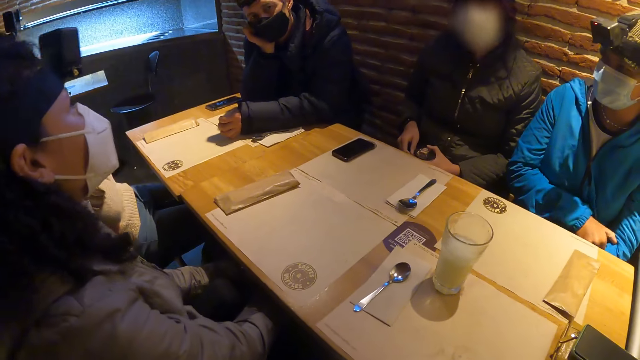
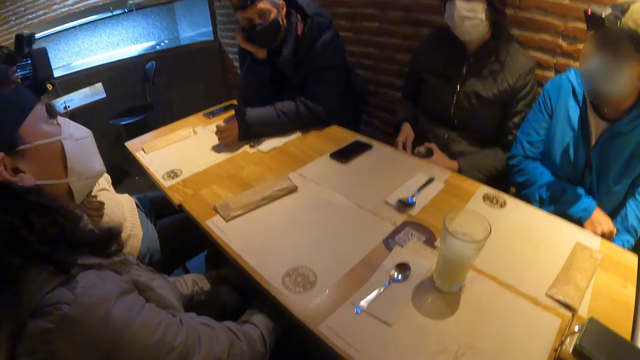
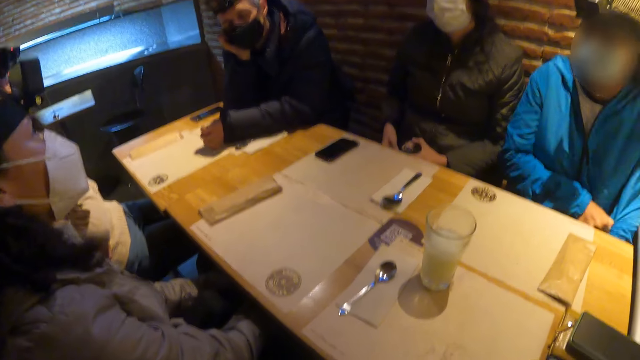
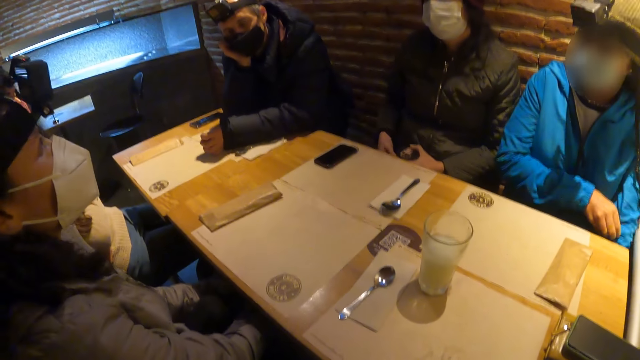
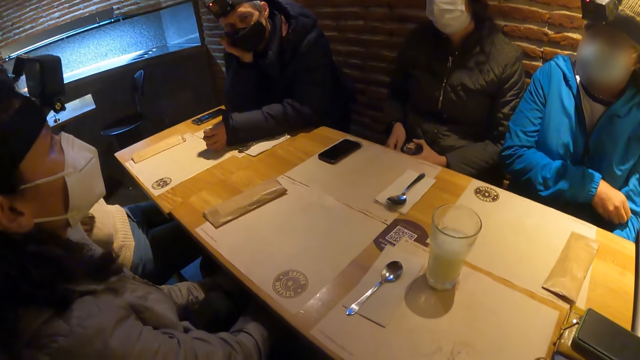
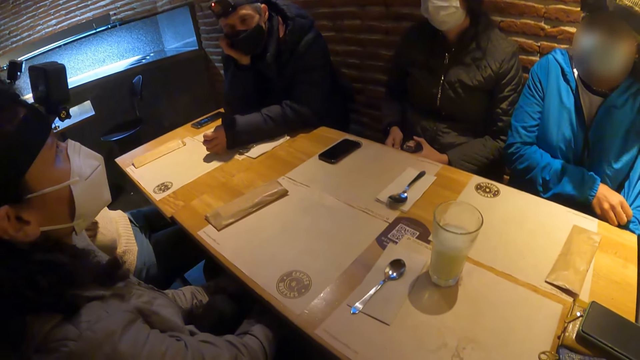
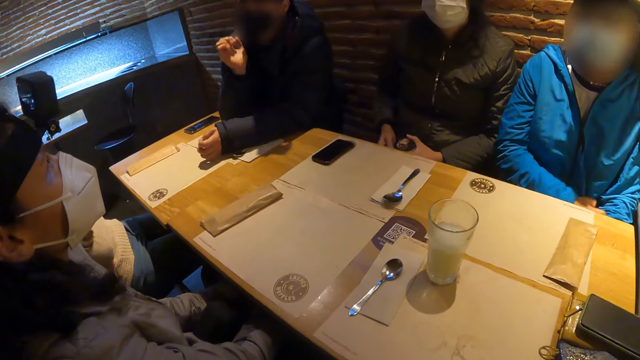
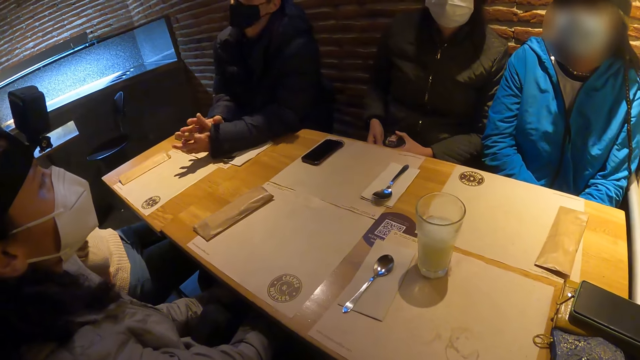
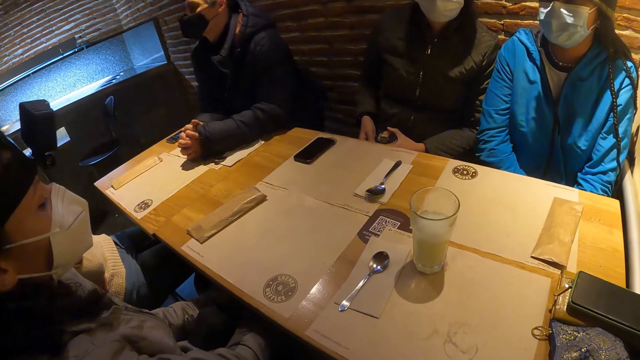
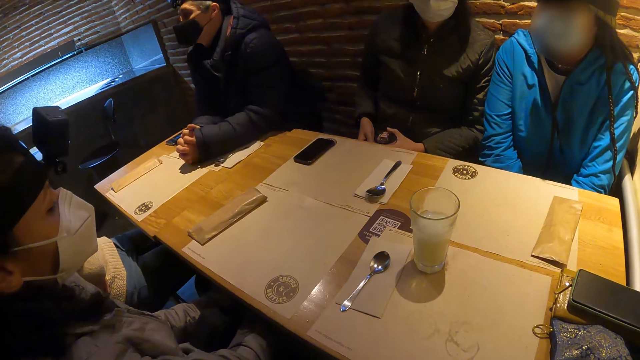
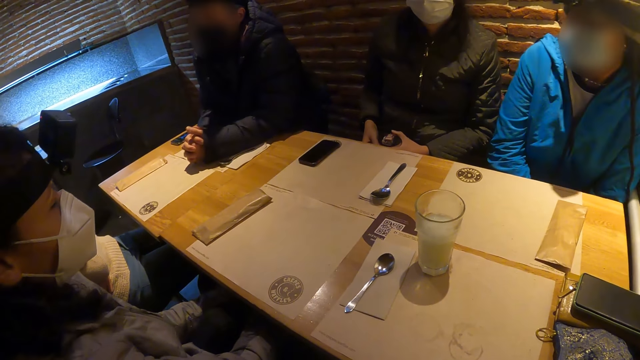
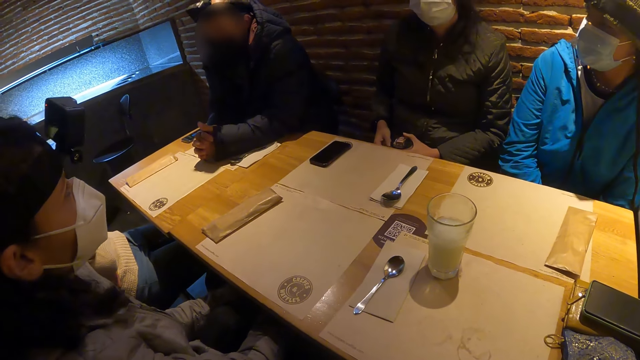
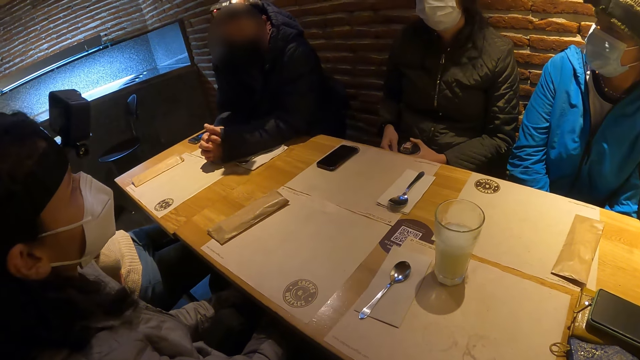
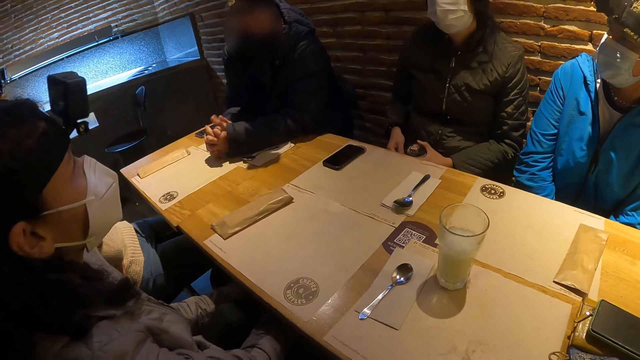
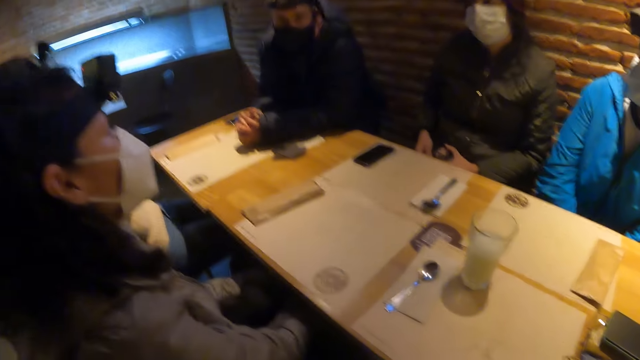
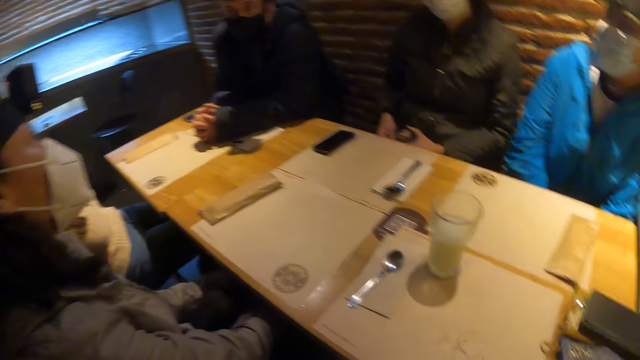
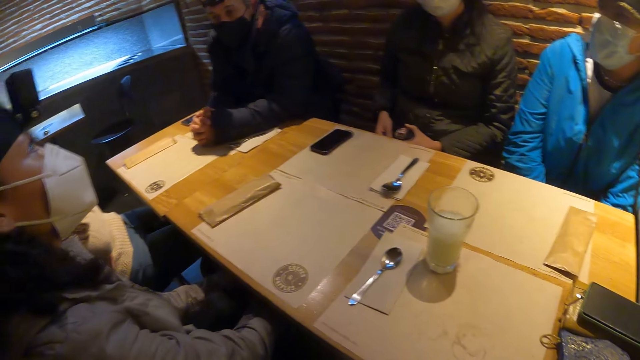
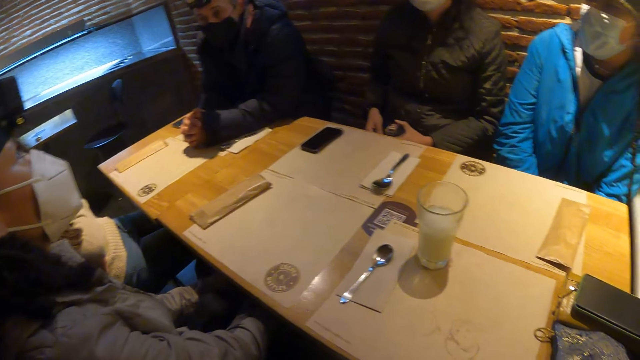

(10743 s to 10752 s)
A woman adjusts her cloth with her right hand. A man puts his hands together on the table.

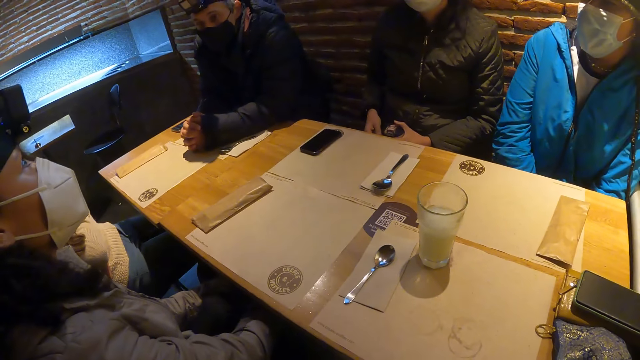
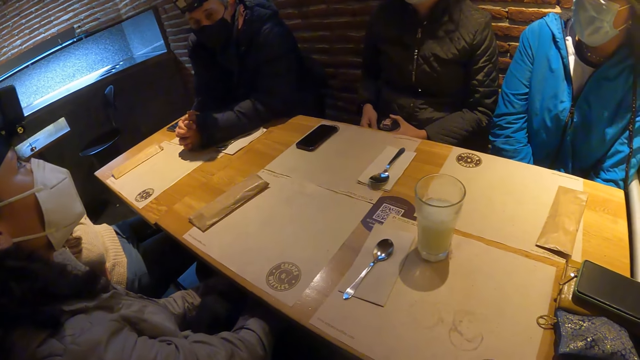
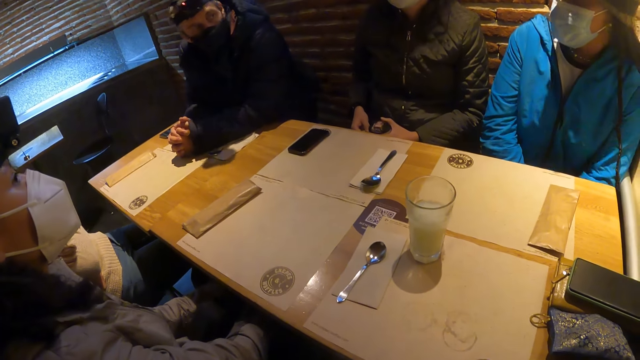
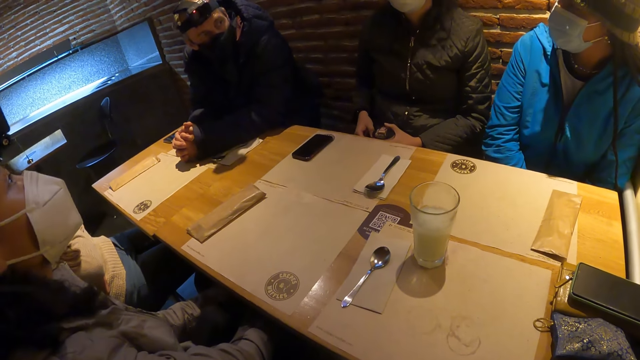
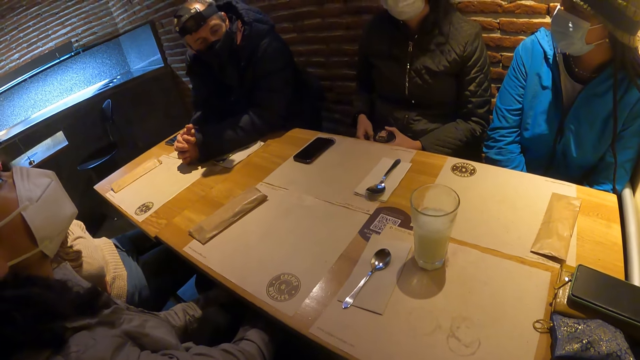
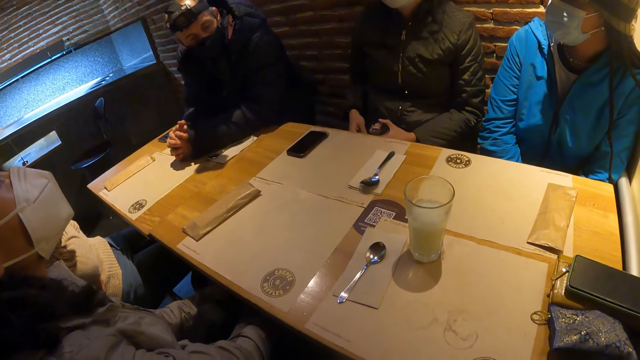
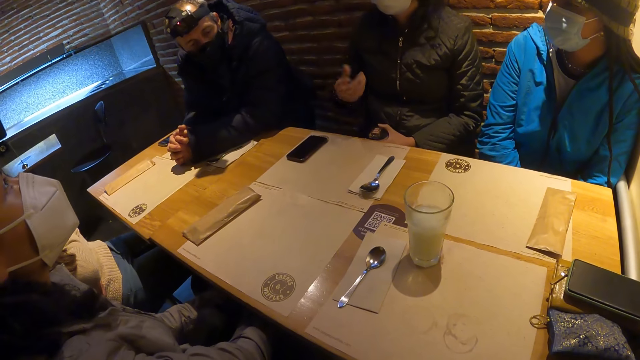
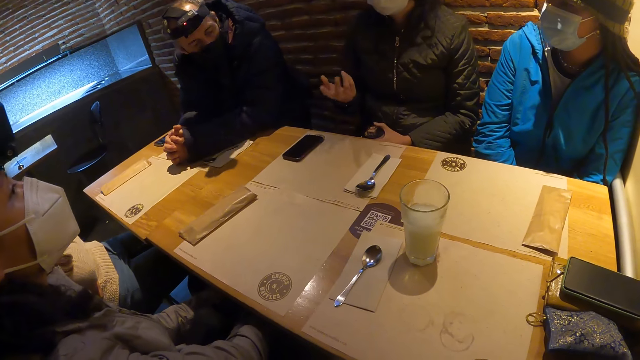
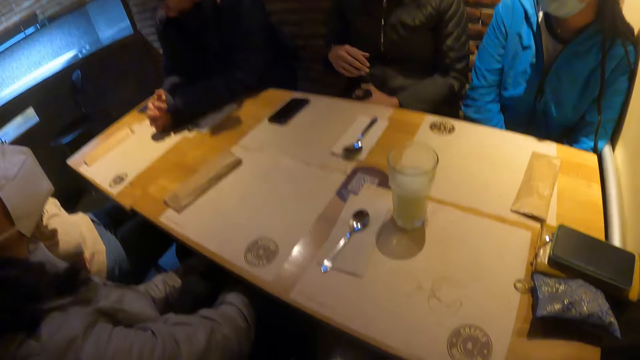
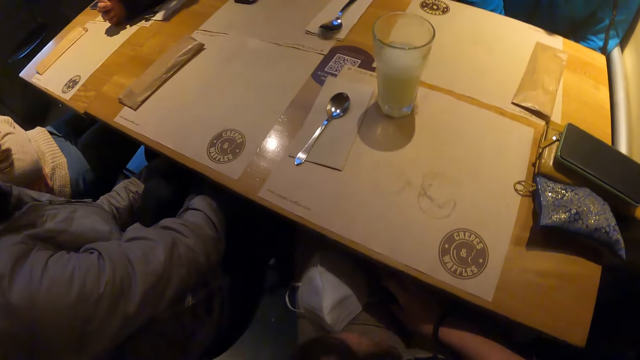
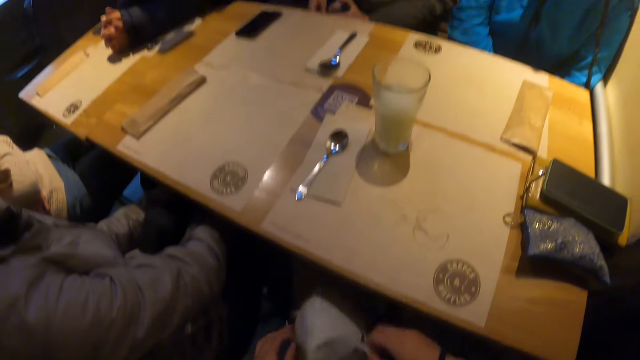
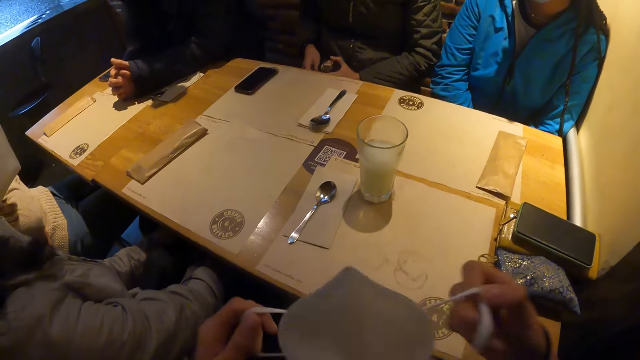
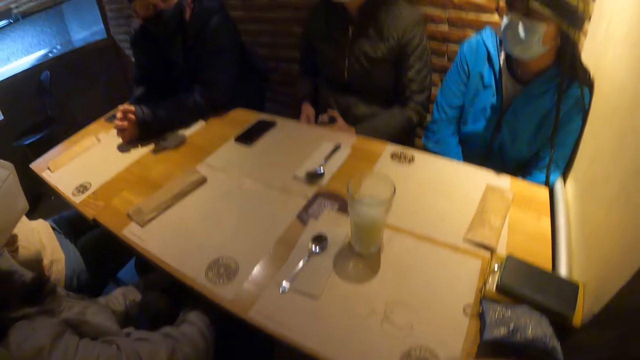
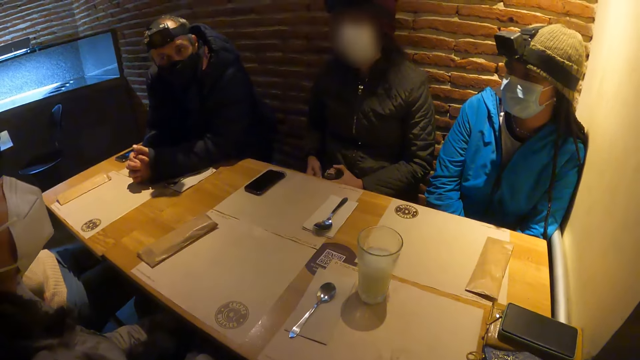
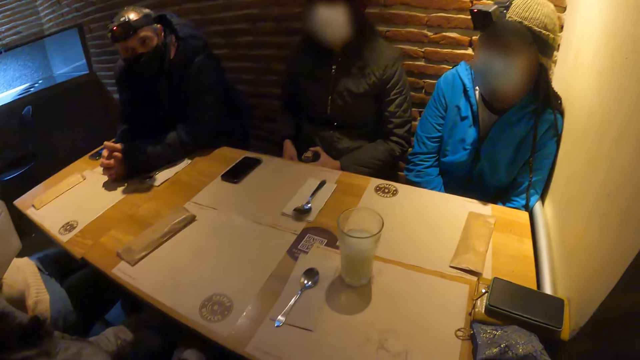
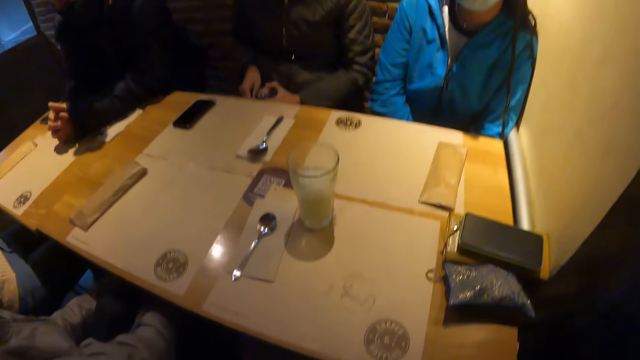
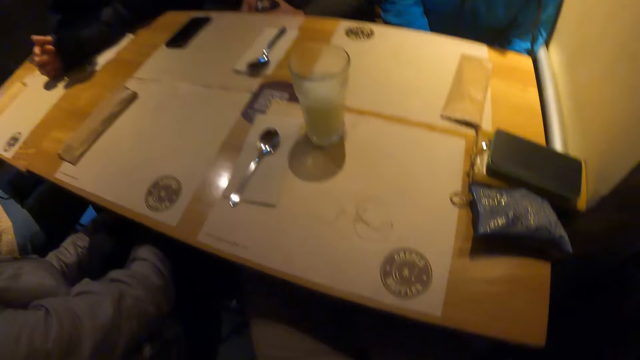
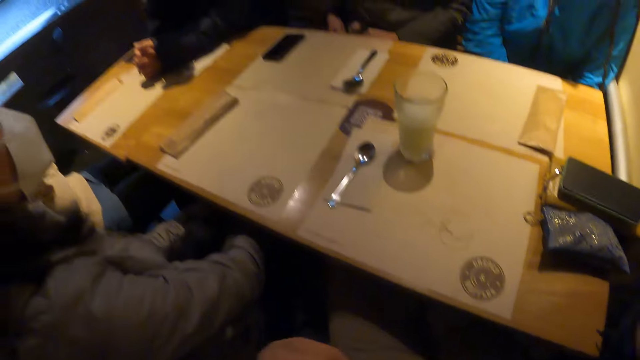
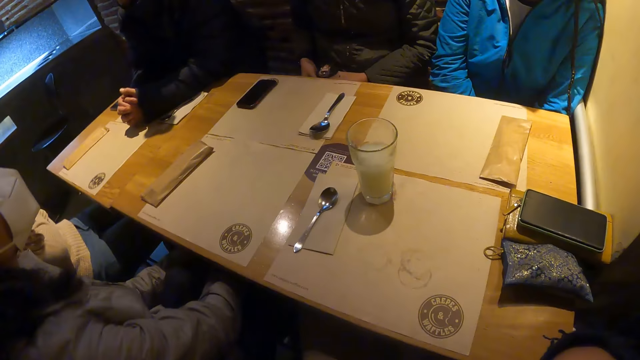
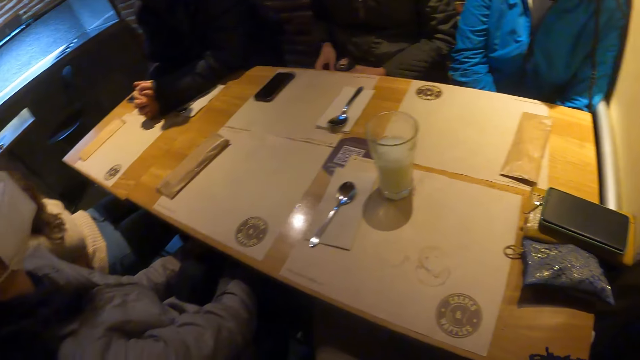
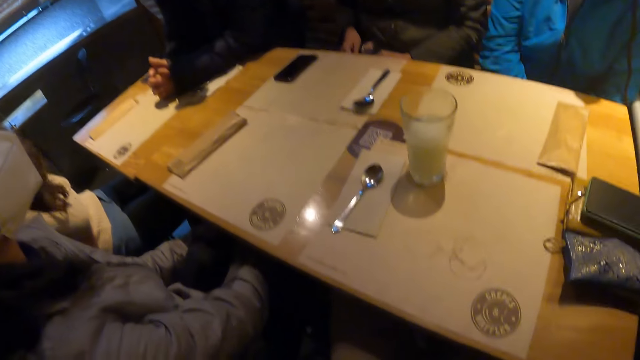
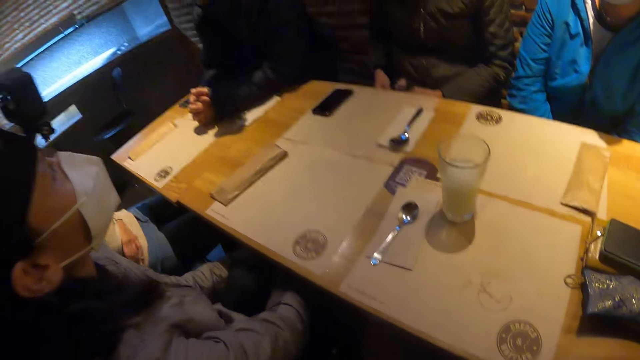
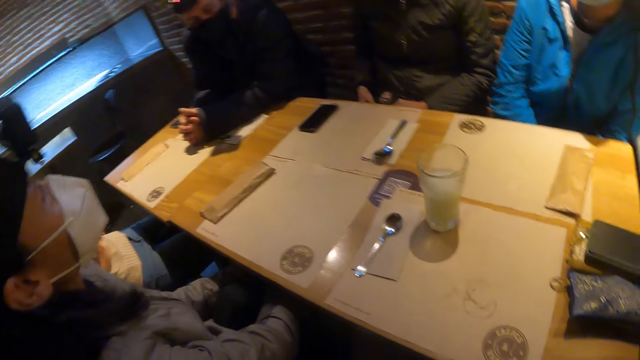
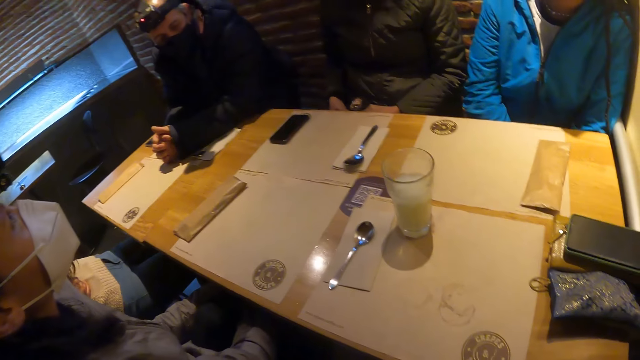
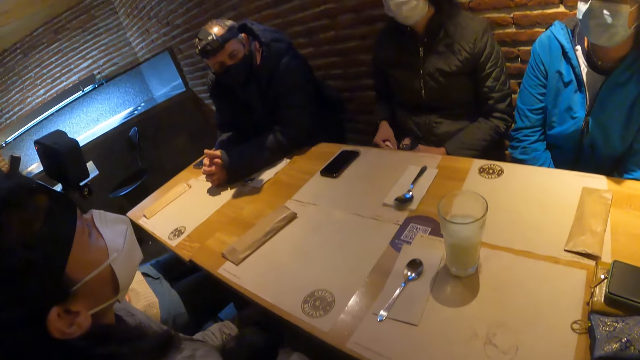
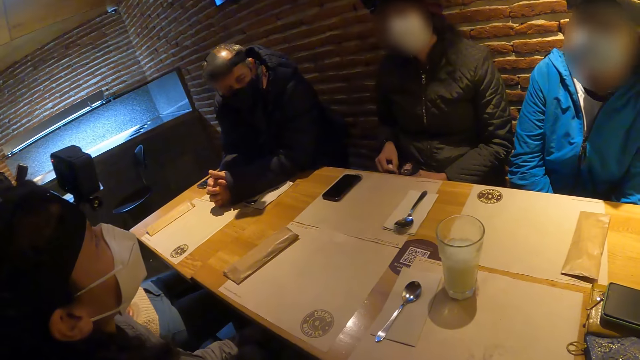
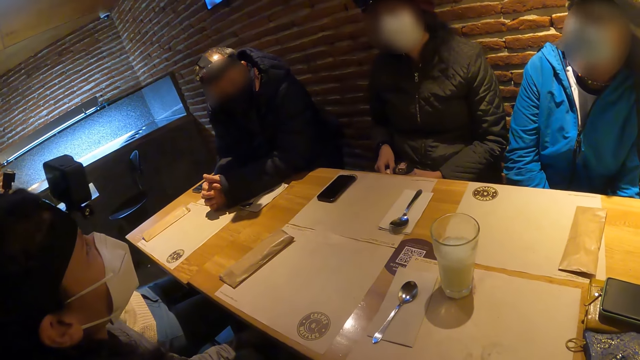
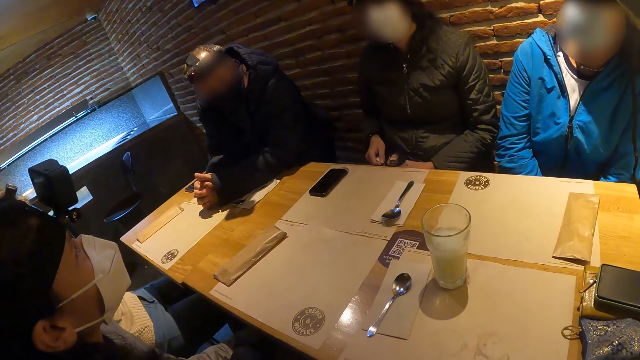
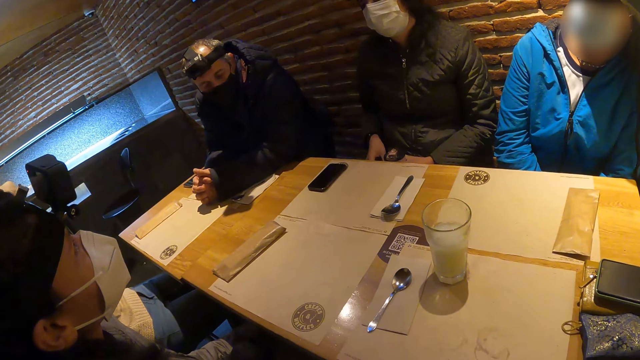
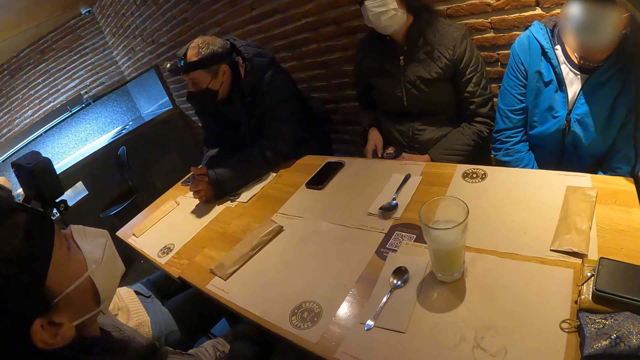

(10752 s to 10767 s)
A person looks up. A man looks at a lady. Another lady talks with a hand sign. A woman interacts with the camera wearer. The camera wearer picks up the face mask on her lap with both hands. She wears the face mask on her face with both hands. The person looks up.
